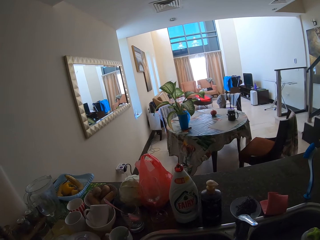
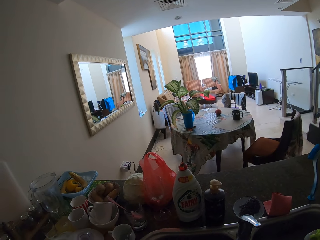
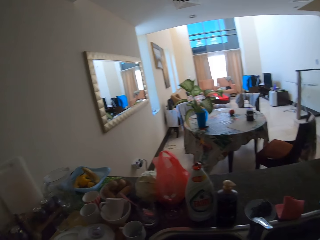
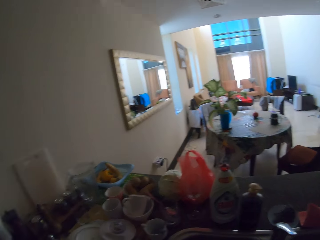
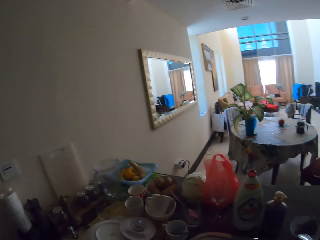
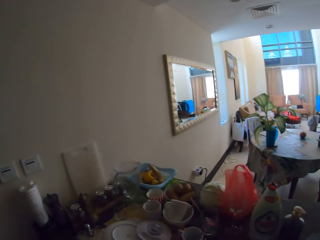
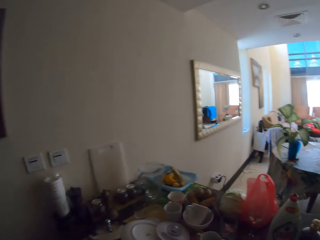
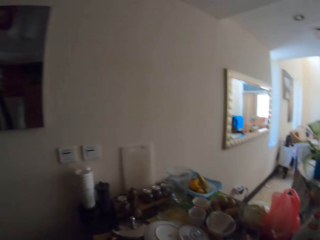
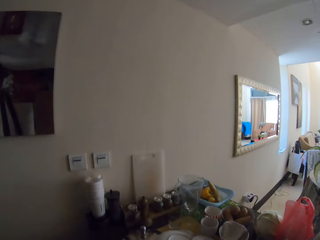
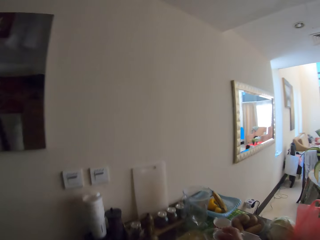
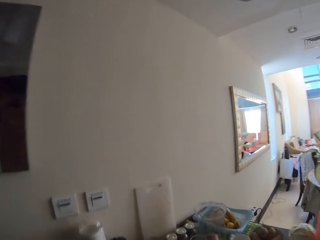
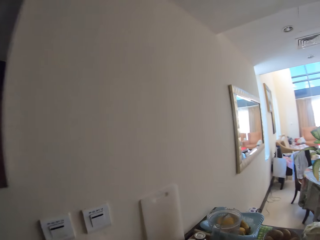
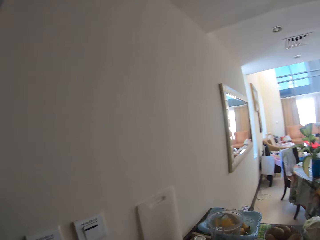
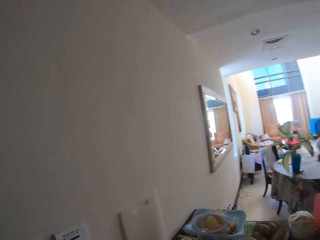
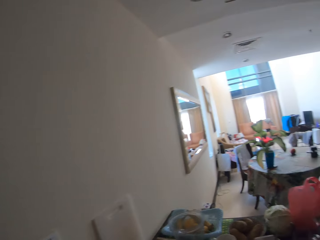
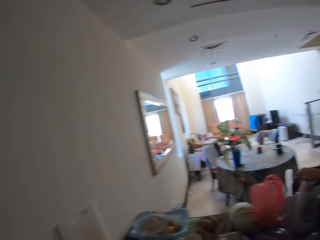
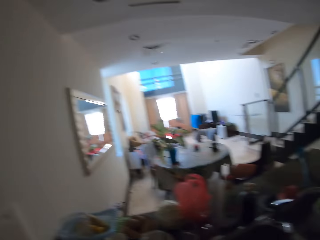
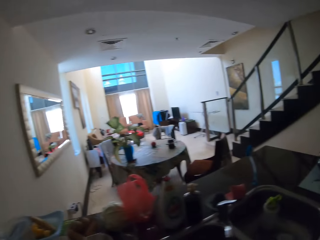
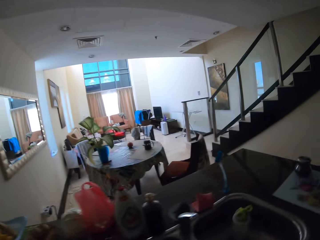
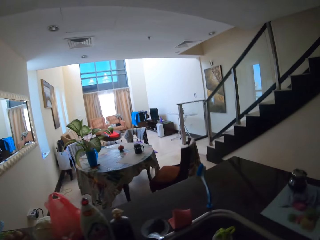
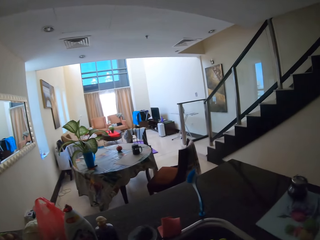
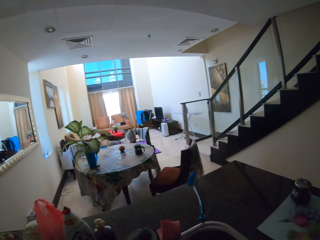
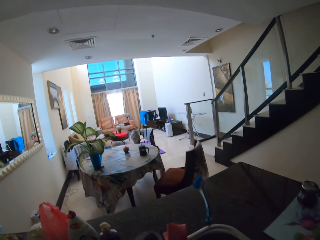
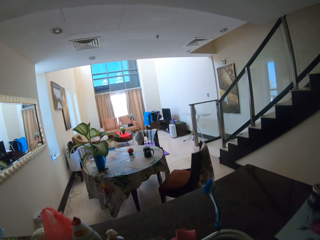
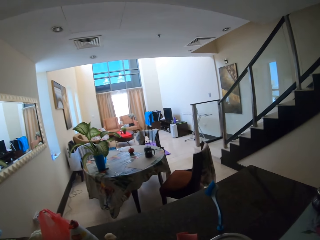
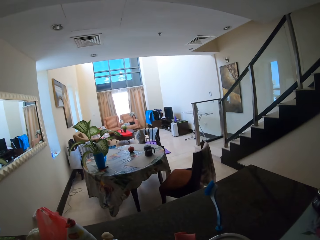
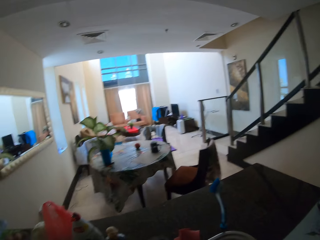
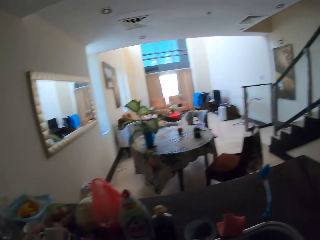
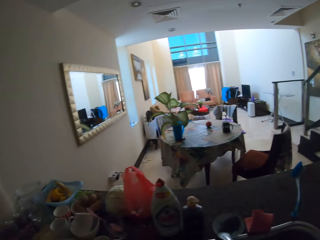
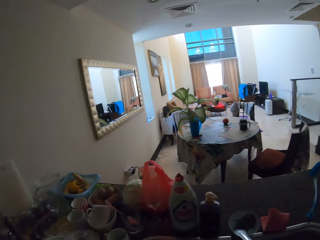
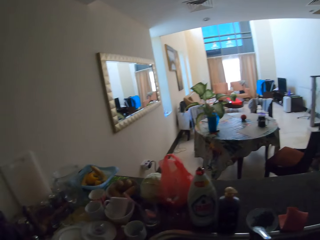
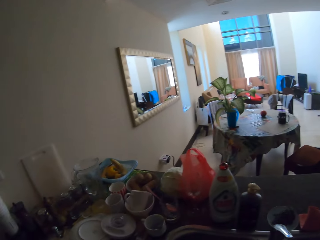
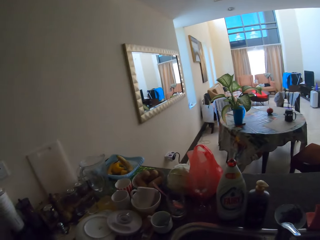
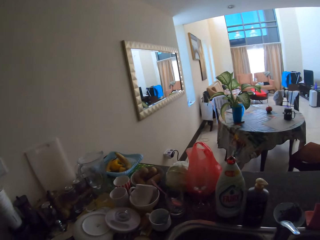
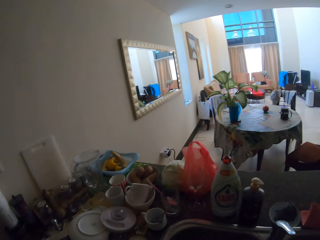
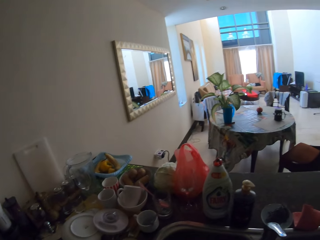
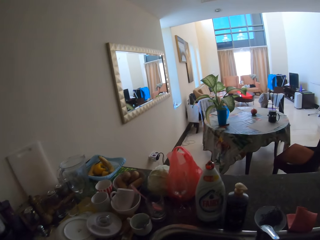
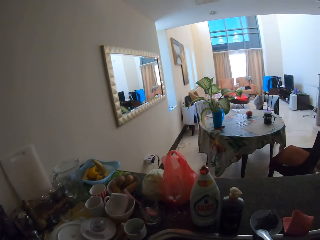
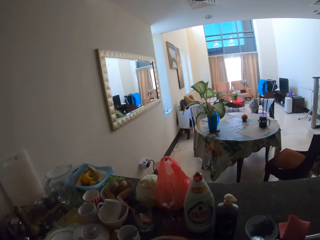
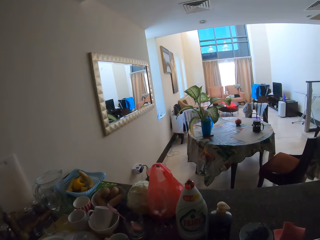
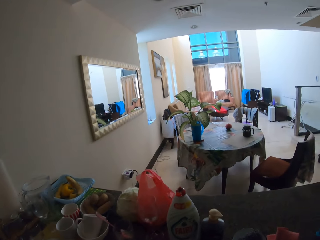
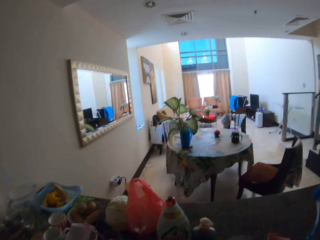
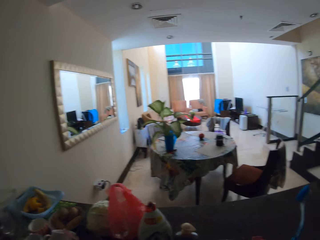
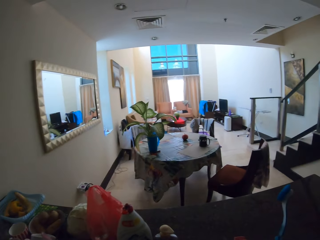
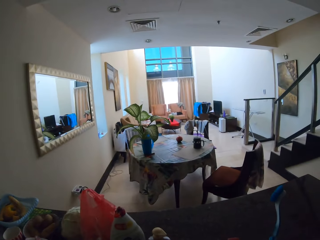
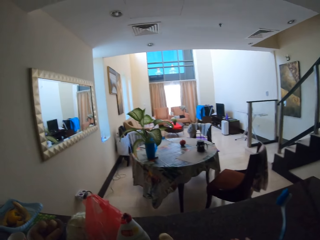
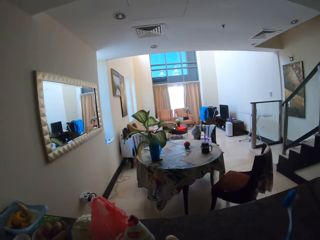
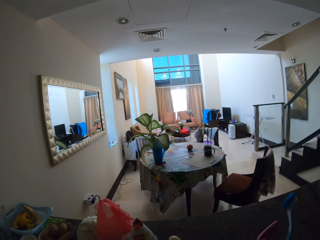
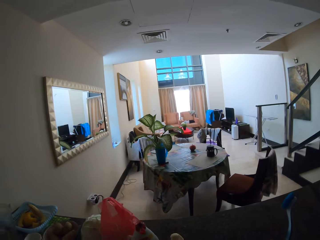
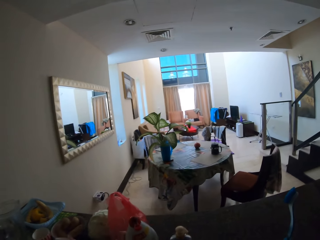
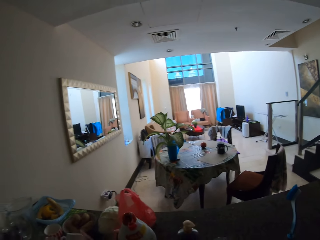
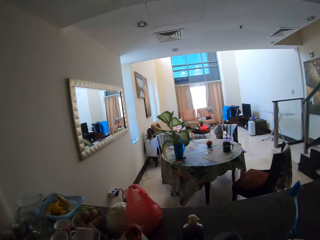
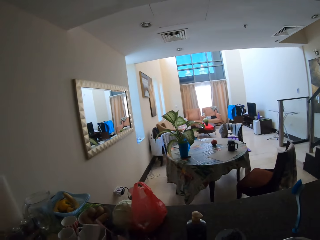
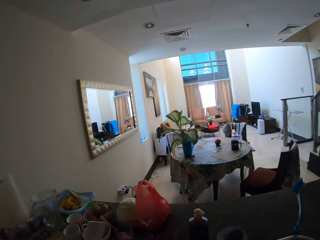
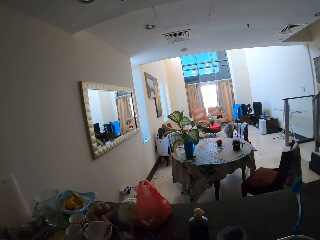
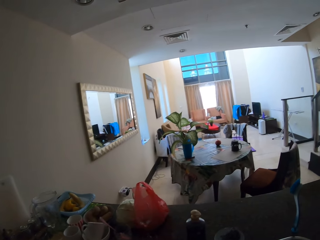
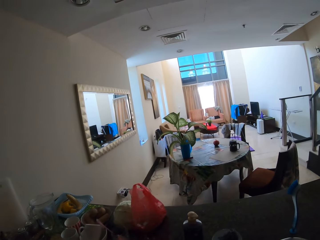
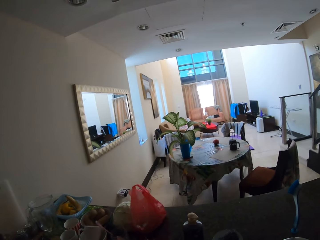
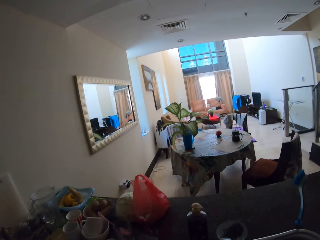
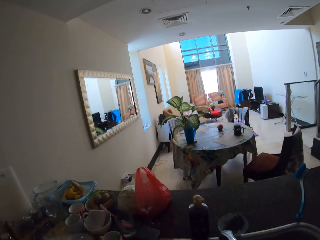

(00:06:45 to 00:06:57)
The camera wearer walks a few steps. They wash the utensils. They take a bottle.

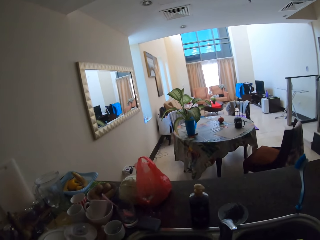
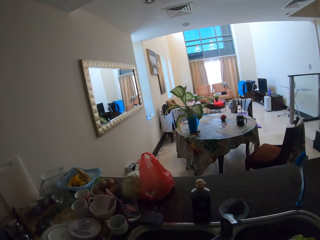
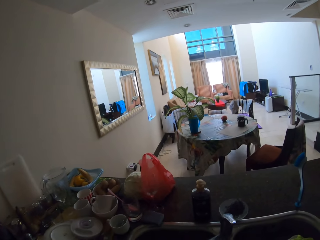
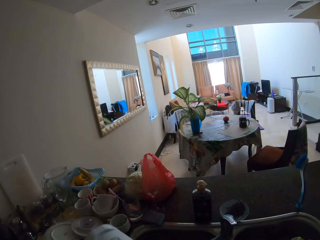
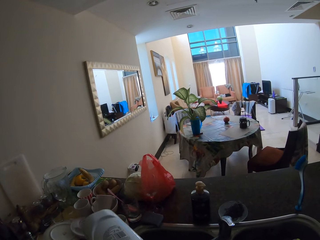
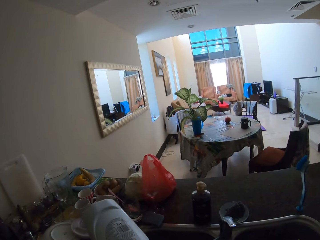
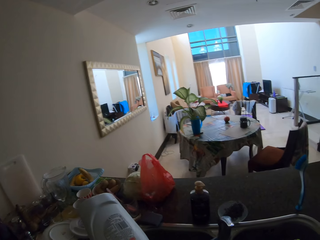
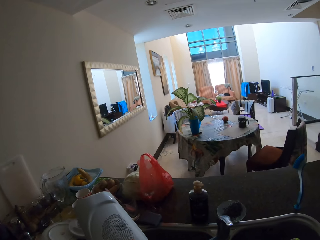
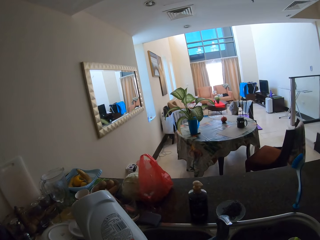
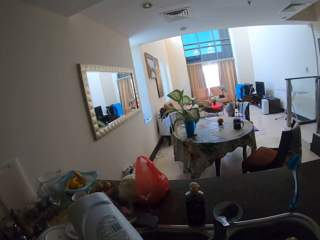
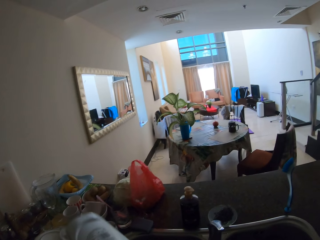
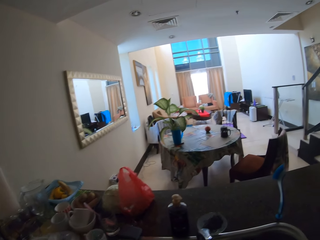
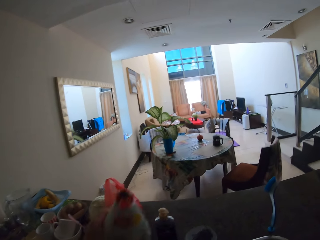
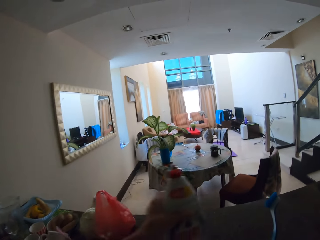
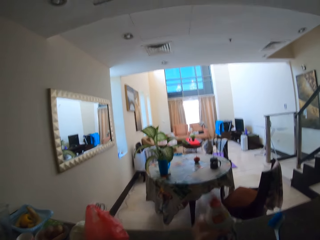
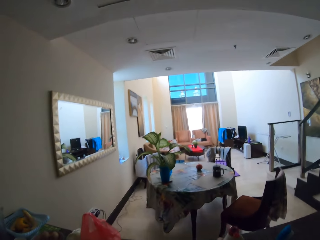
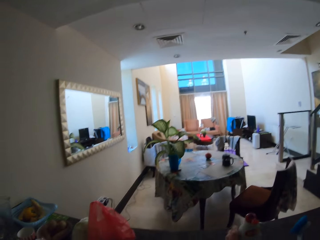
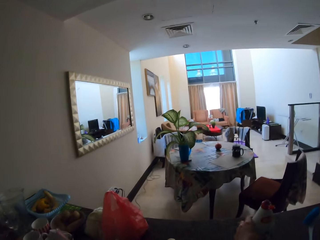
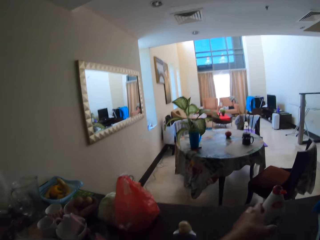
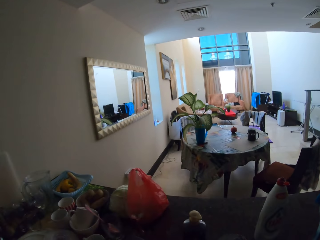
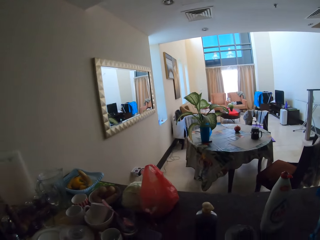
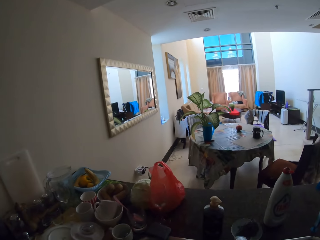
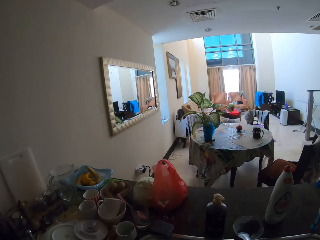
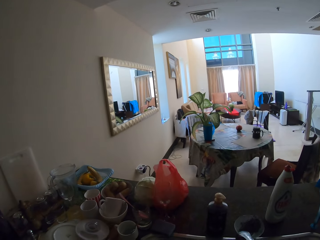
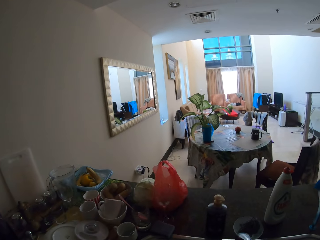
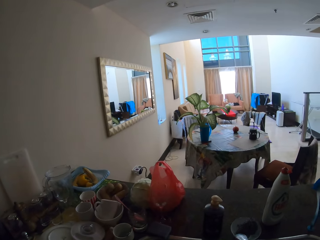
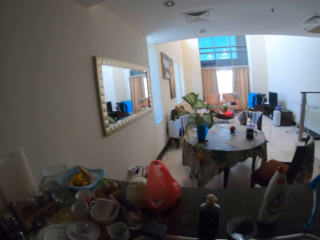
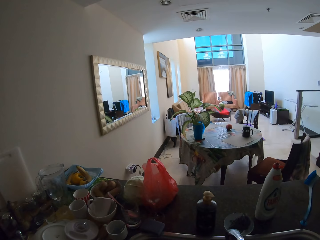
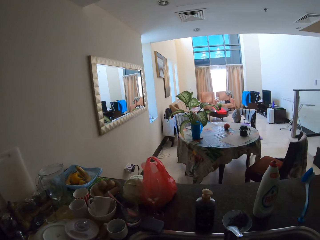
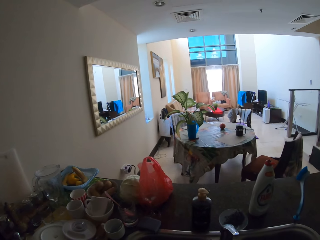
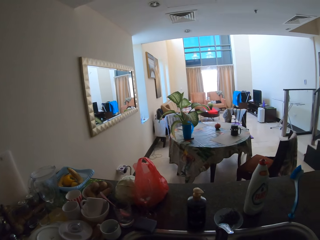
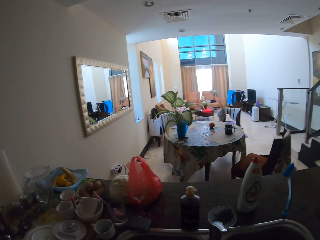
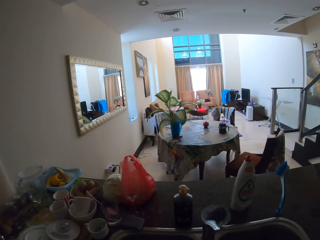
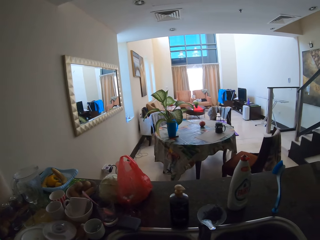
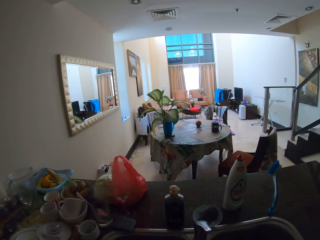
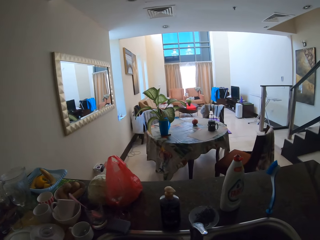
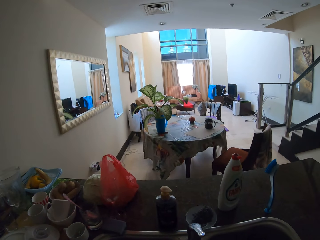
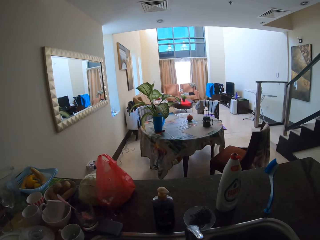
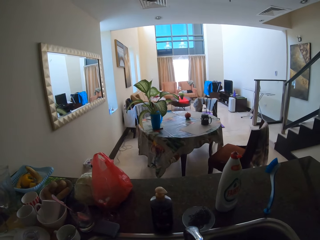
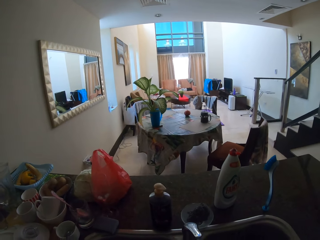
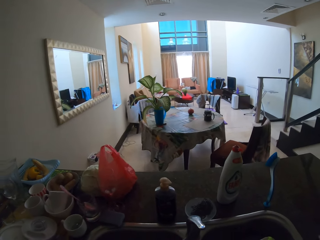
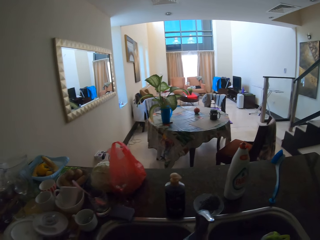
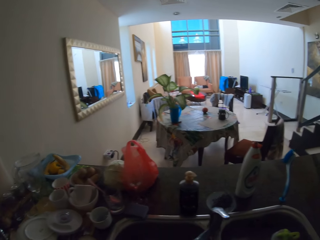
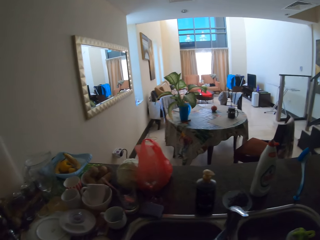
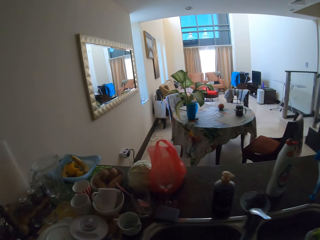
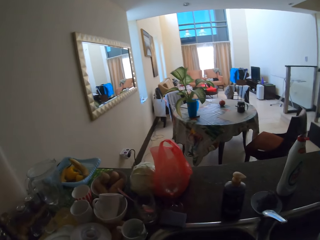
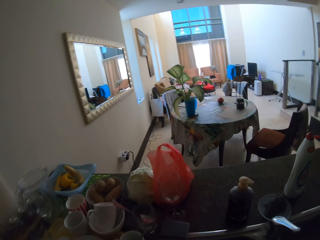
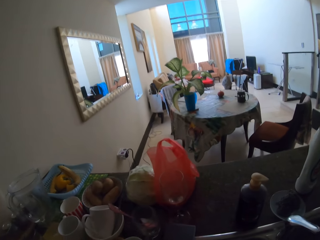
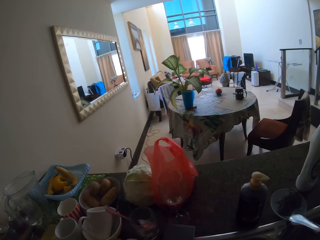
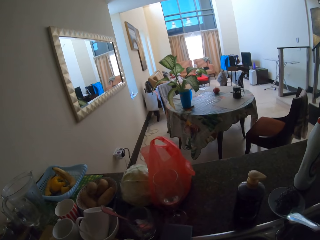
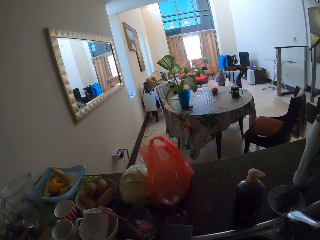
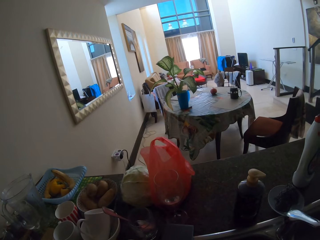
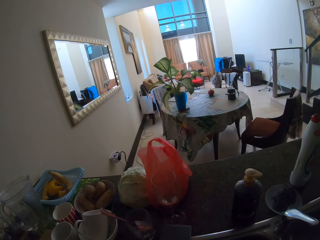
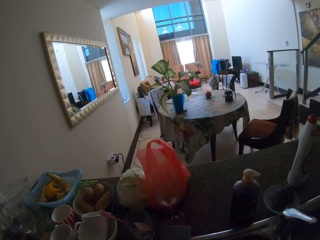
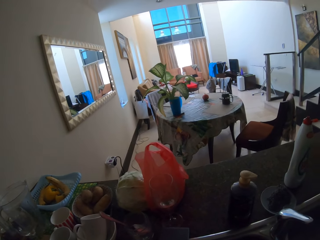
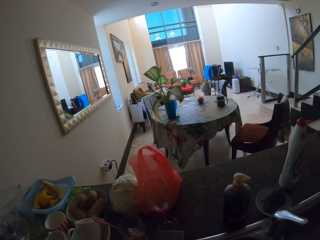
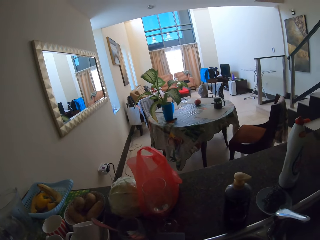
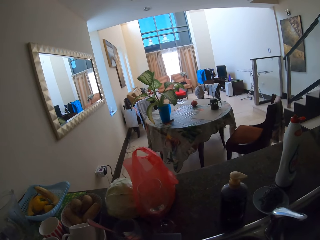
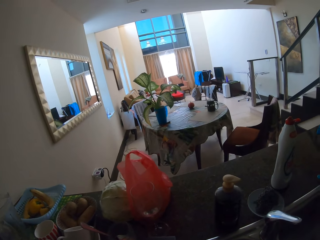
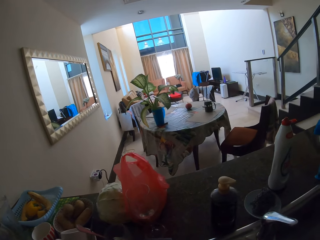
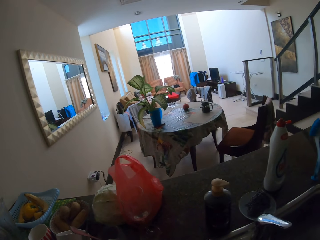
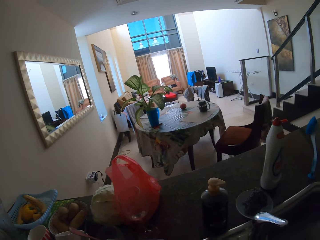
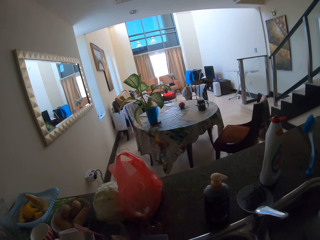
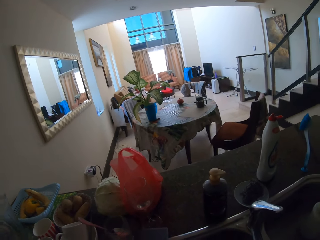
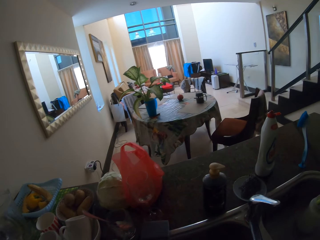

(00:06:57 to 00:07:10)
The camera wearer drinks water. They lift up the bottle. They put the bottle aside. They wash the utensils.
